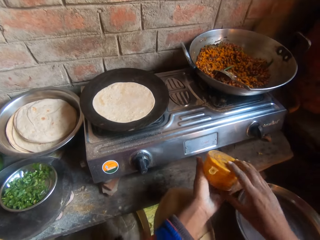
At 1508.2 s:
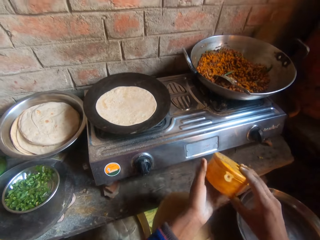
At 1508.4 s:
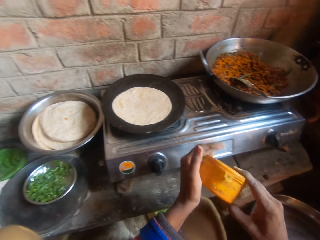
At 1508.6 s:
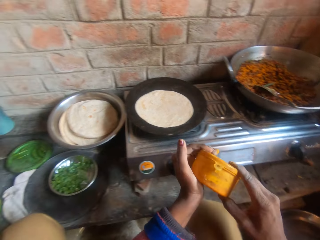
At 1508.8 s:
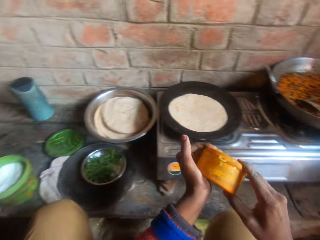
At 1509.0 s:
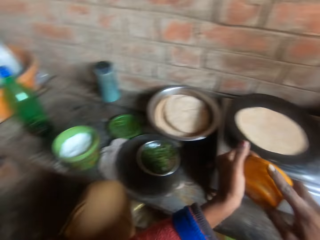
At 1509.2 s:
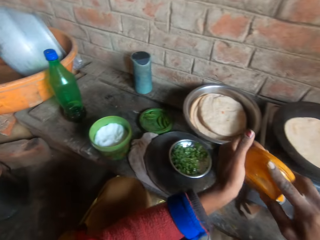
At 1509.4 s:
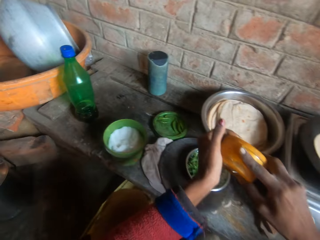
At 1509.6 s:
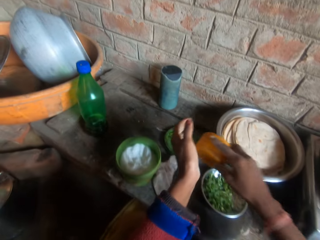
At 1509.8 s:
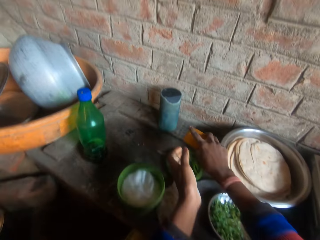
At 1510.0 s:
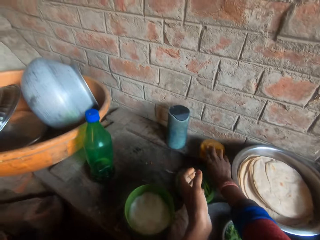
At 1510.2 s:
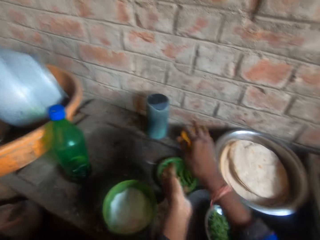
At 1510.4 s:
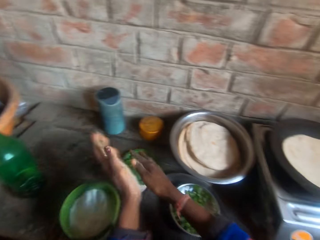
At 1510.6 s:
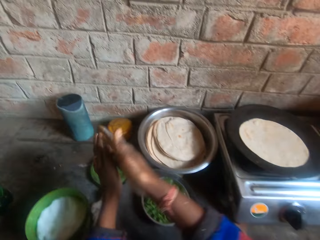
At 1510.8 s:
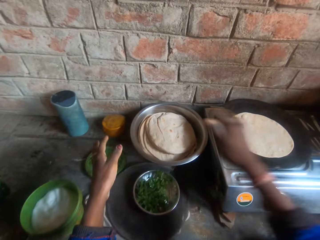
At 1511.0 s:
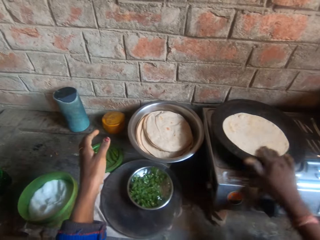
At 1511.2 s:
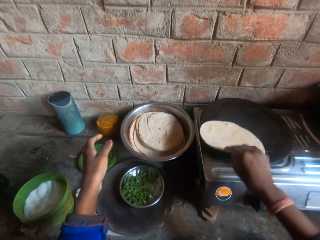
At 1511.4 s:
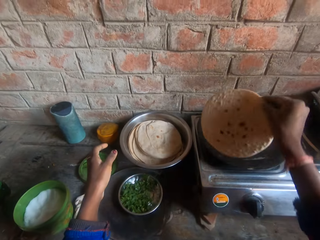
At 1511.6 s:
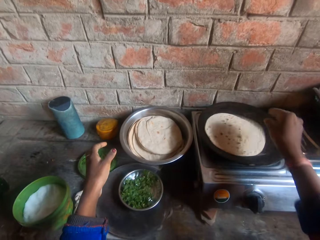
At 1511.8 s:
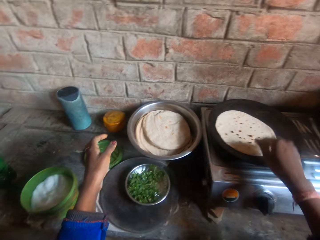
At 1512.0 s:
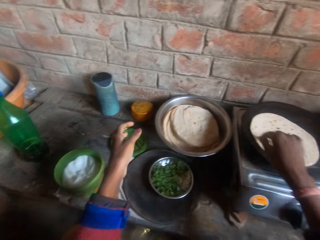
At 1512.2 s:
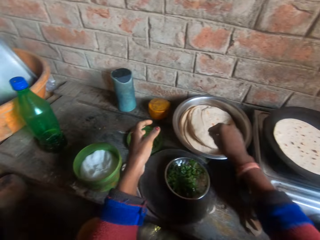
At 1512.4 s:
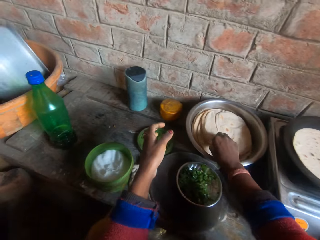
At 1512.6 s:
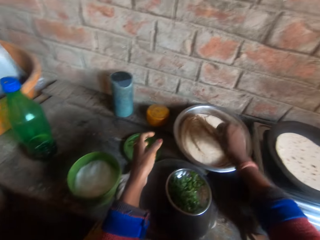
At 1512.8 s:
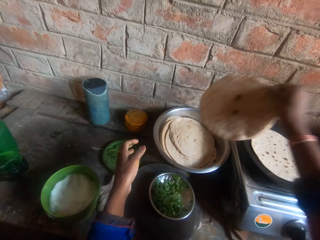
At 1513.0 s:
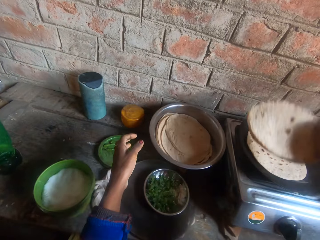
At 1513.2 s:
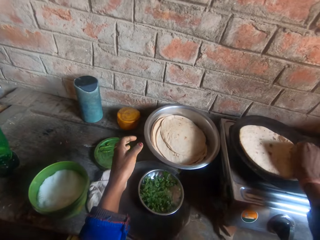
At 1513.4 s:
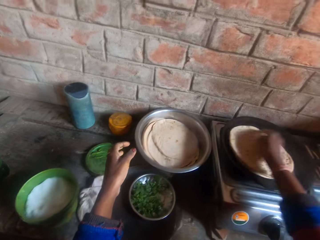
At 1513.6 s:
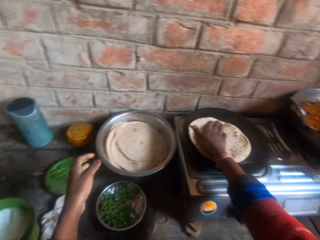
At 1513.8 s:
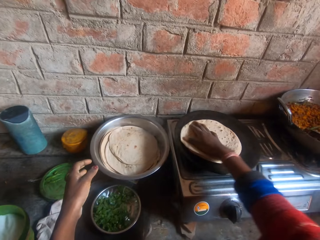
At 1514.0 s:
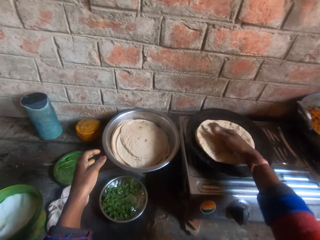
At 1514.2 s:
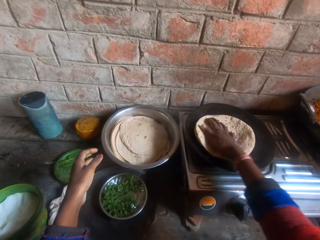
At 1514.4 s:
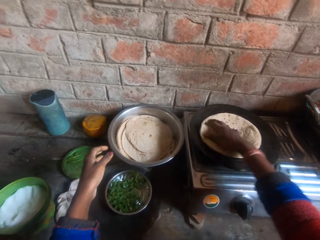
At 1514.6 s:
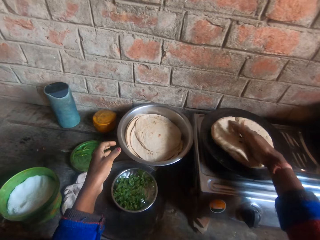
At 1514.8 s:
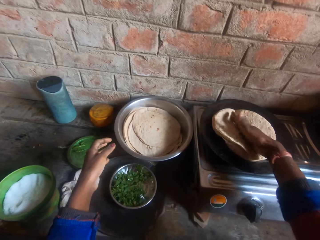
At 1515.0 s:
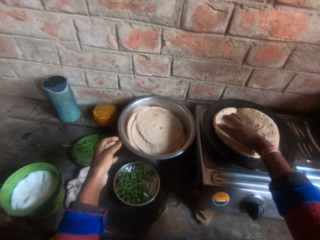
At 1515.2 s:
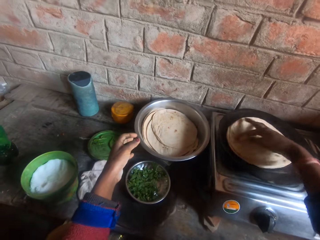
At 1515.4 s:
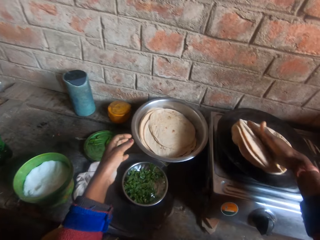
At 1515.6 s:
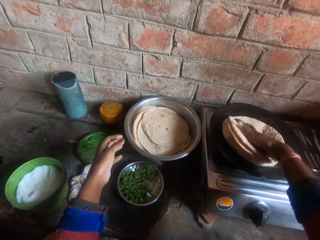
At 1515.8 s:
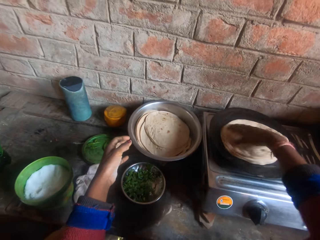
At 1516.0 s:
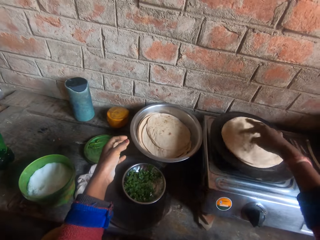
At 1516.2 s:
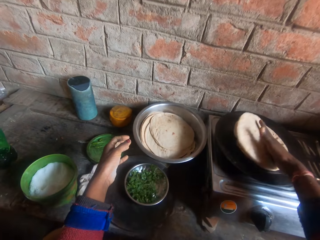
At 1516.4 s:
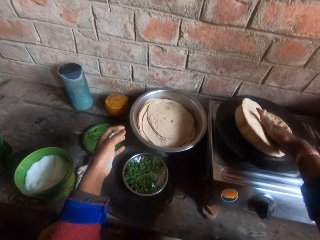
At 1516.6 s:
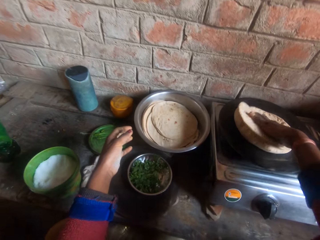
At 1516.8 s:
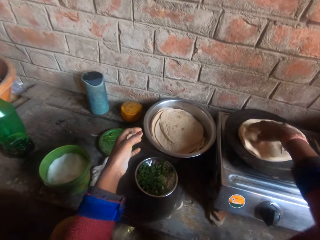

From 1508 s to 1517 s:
The camera wearer covers the plastic jar with a lid. She places the plastic jar on the slab. She dusts her hands. She turns over the flat bread in the frypan. She pulls the flat bread with her hand. She takes some flat breads from the steel bowl on the slab. She places the breads in the flat bread in the frypan. She turns the flat breads in the frypan with her hand.

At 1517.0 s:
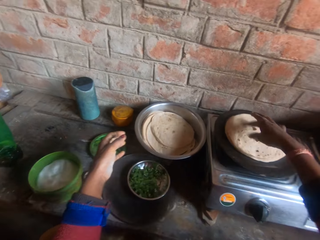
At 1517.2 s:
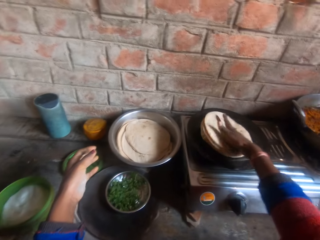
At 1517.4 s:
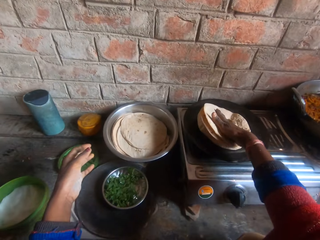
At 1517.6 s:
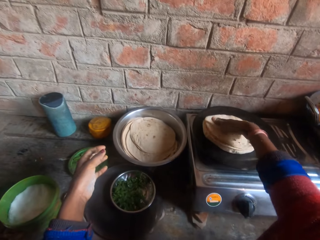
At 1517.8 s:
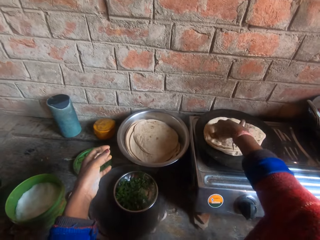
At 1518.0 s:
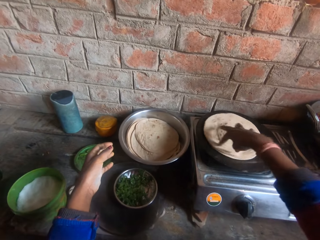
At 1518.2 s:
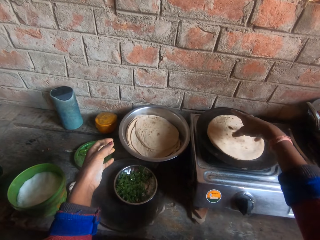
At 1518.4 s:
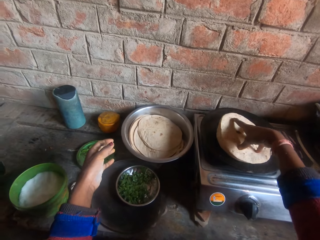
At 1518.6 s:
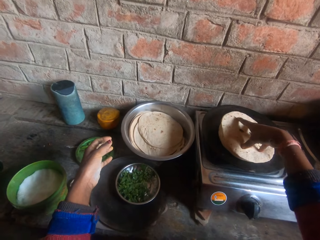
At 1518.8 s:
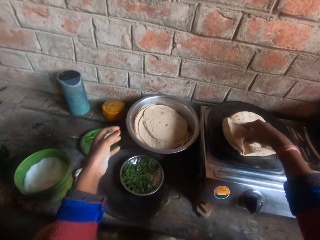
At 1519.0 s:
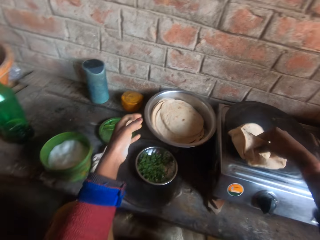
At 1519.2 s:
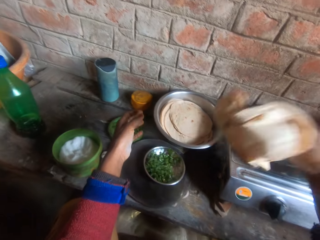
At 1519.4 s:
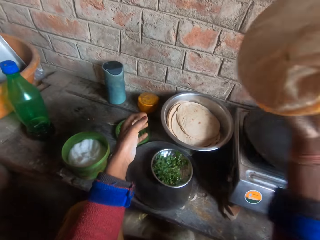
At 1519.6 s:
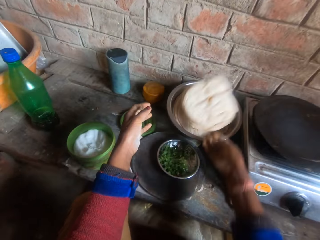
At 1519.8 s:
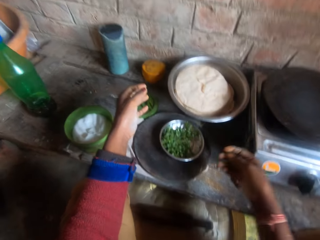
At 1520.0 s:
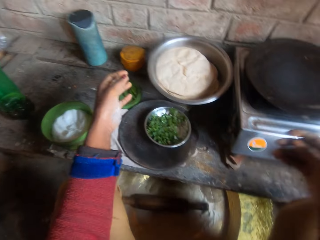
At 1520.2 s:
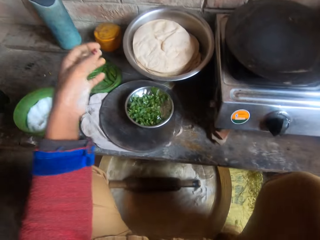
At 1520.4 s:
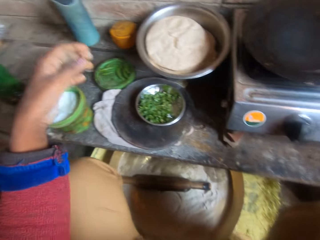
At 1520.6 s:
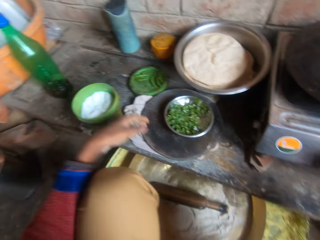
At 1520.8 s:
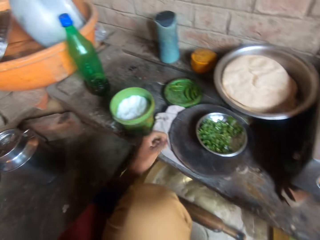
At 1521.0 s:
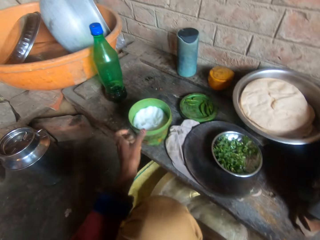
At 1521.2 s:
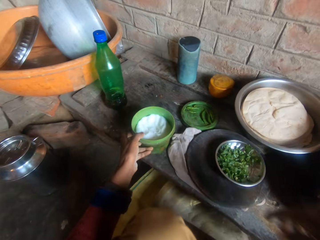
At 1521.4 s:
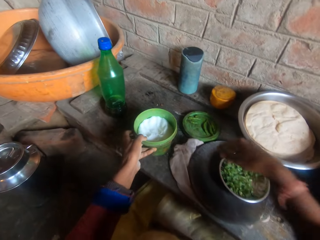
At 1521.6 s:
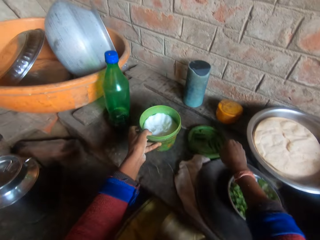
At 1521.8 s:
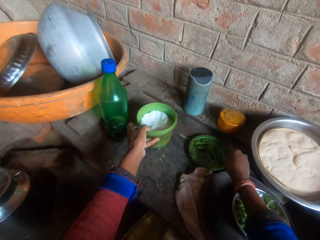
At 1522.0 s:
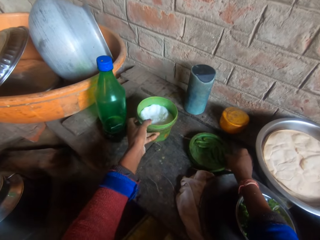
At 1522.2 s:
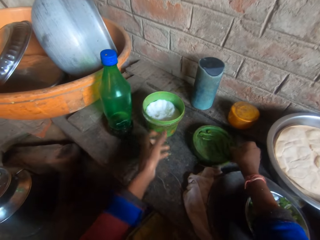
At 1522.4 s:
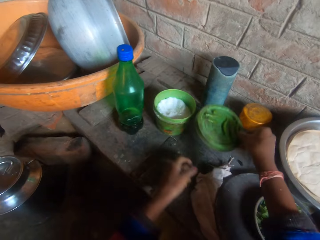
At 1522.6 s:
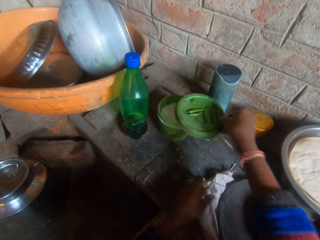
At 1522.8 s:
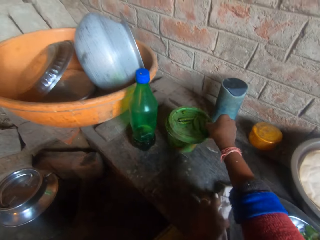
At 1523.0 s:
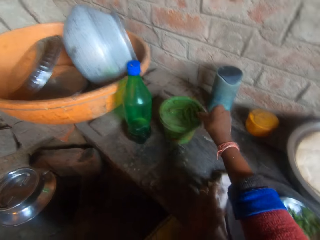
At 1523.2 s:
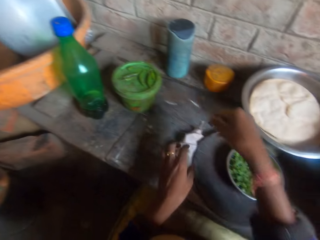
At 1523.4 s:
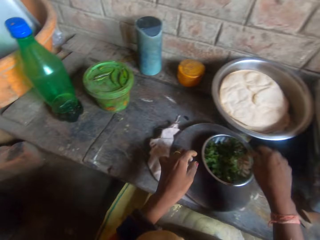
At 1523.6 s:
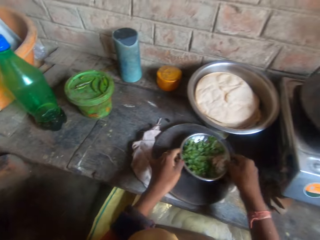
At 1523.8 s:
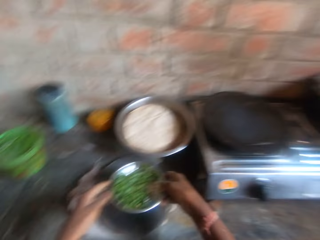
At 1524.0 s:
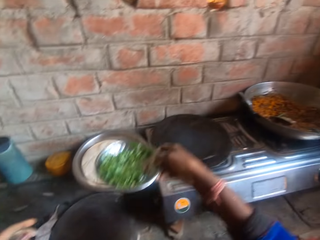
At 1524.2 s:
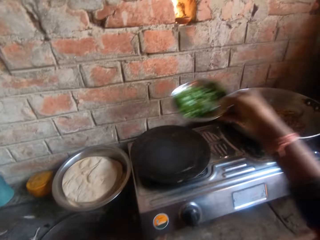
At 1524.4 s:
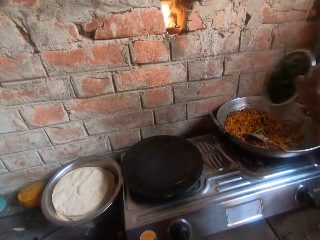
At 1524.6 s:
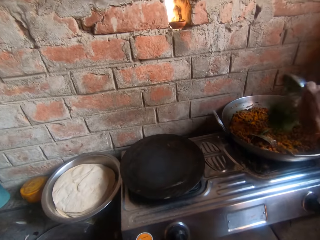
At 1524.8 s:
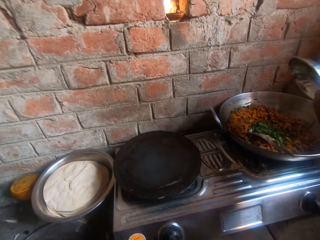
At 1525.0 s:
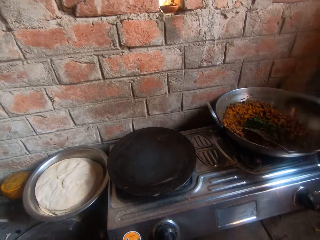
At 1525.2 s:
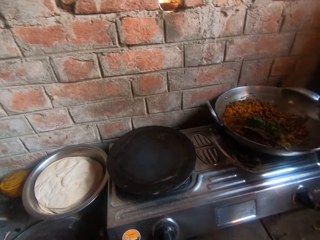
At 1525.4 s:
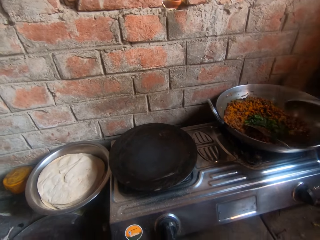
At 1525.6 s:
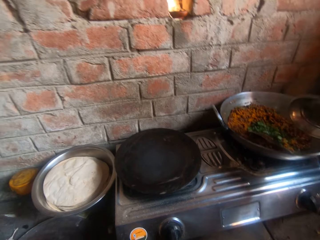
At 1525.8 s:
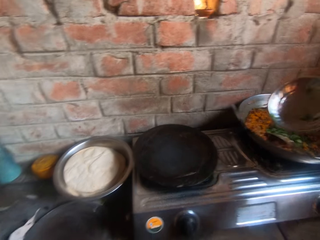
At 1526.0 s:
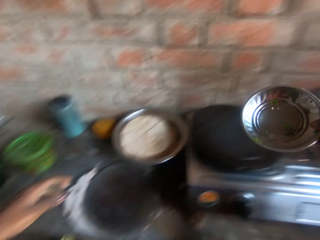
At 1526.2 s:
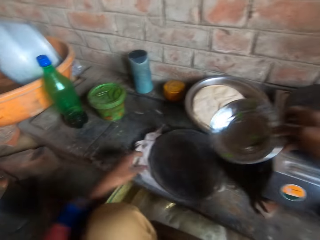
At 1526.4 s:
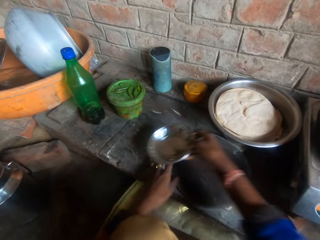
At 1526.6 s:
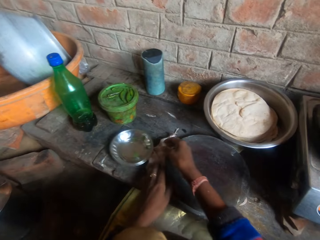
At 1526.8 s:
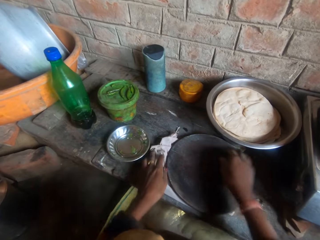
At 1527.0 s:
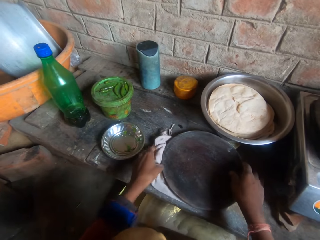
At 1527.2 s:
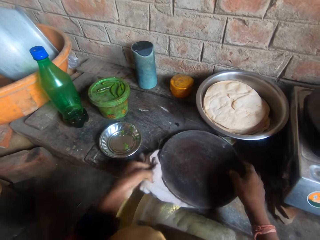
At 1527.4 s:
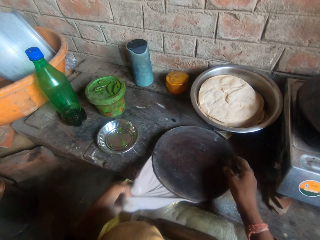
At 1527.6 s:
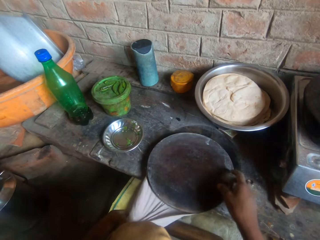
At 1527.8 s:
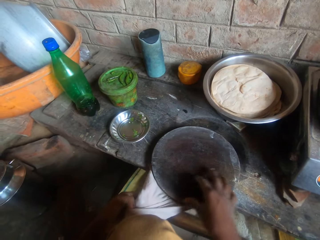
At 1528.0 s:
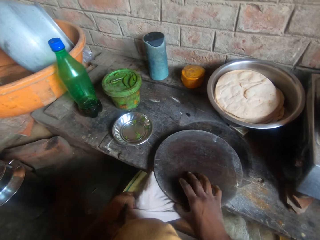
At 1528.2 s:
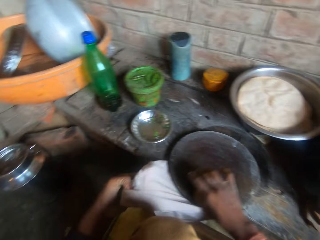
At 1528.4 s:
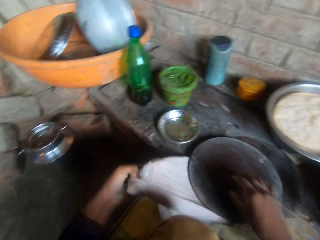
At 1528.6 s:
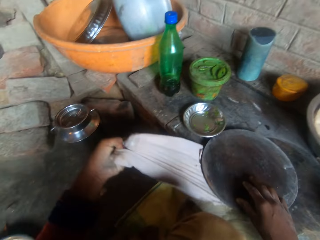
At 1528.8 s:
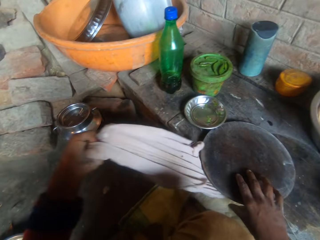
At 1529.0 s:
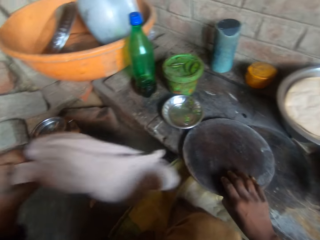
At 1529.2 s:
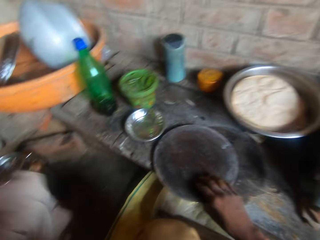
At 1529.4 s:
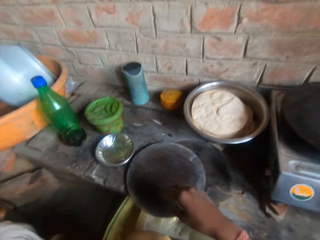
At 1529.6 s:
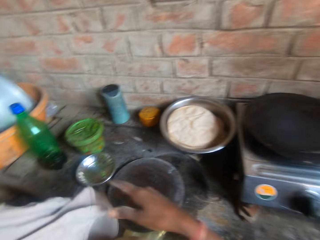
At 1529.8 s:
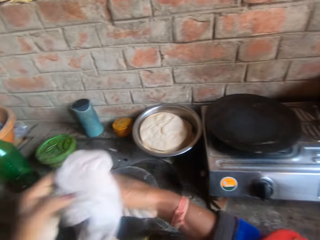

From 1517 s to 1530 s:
The camera wearer takes the breads in the frypan. They throw the breads in the steel bowl on the slab. They push aside the plastic salt container on the slab. They take the cover of the container on the slab. They close the container with the cover. They hold the plate with both hands and lift the plate off the rolling board. They pour the diced peas or coriander in the plate into the sauce pot on the stove. They place the plate on the slab. They remove a cloth or towel under the board. They hold the rolling board.
